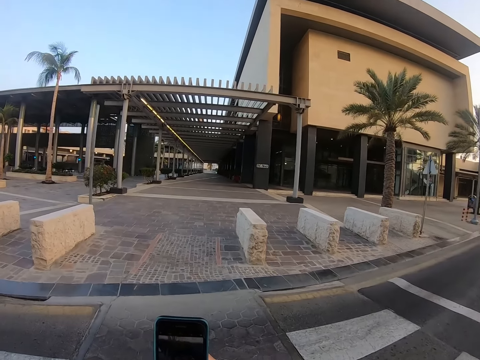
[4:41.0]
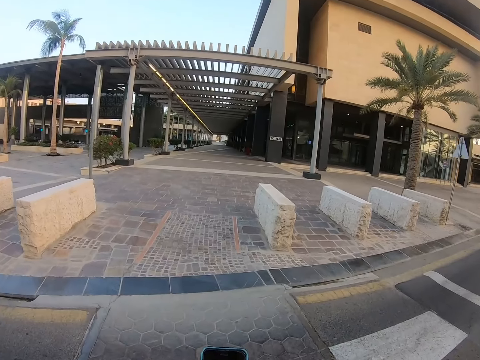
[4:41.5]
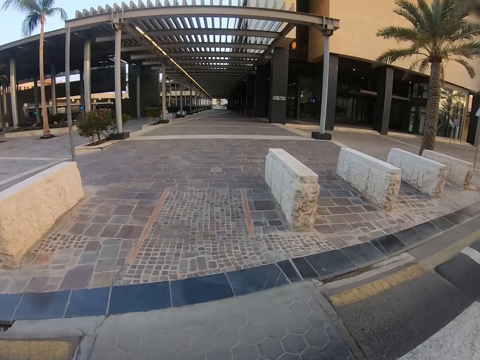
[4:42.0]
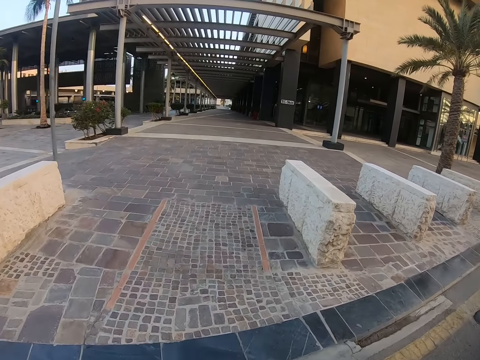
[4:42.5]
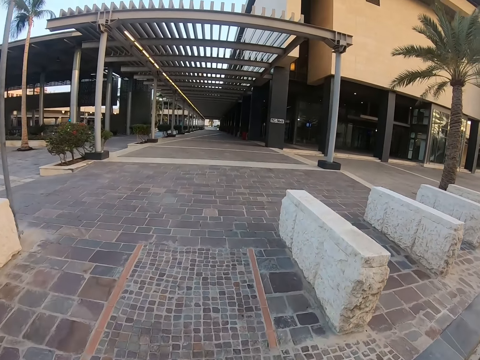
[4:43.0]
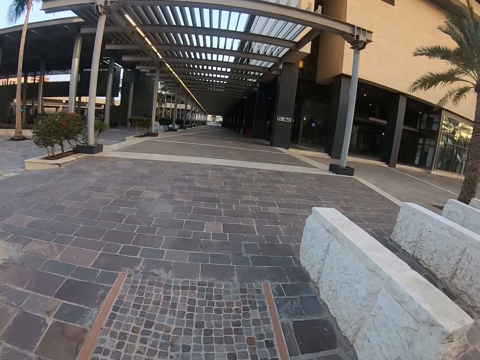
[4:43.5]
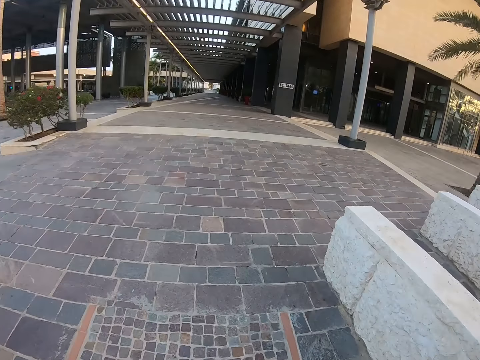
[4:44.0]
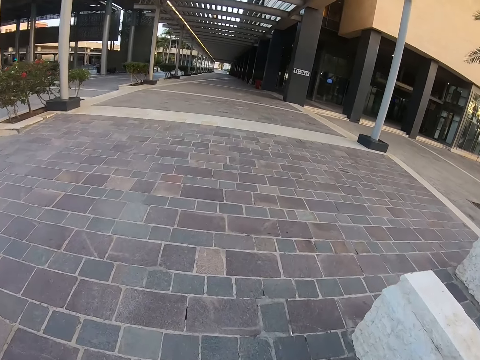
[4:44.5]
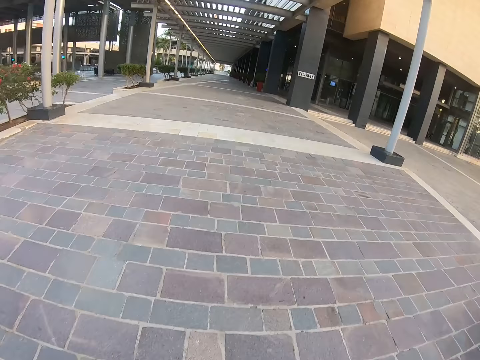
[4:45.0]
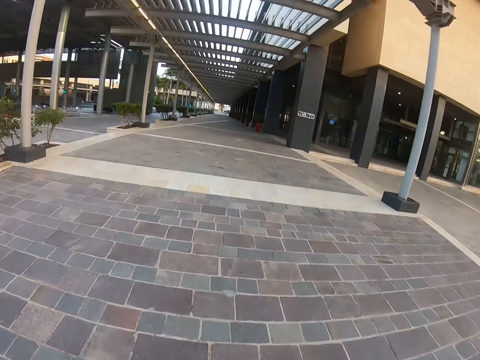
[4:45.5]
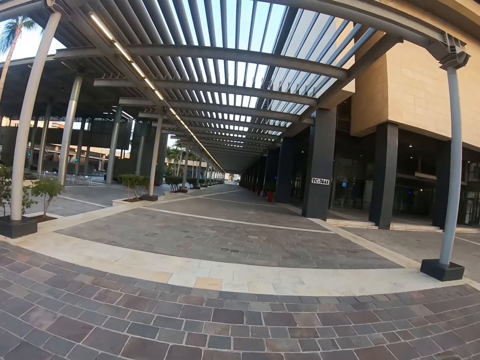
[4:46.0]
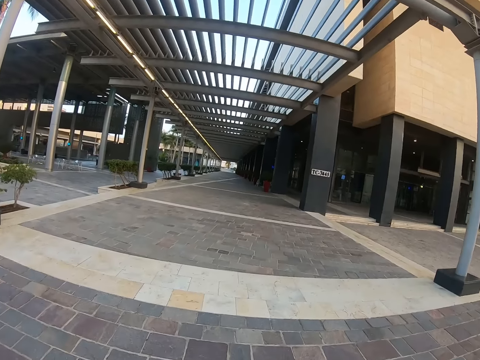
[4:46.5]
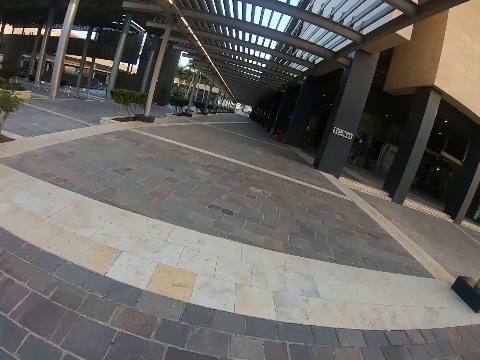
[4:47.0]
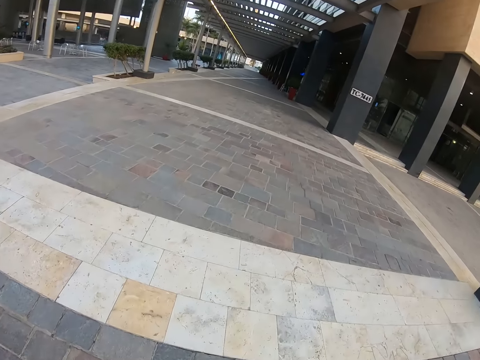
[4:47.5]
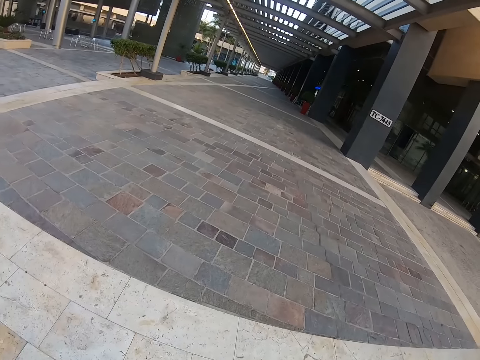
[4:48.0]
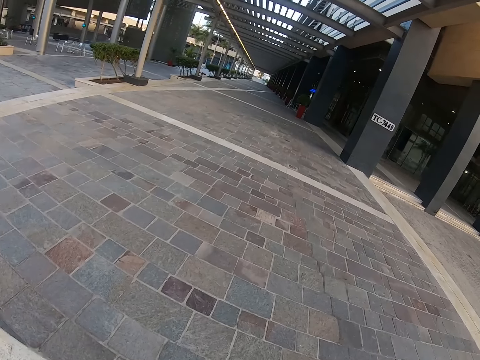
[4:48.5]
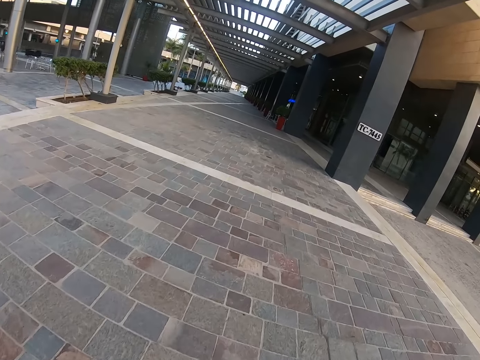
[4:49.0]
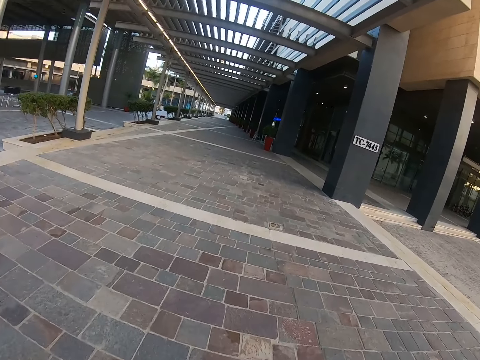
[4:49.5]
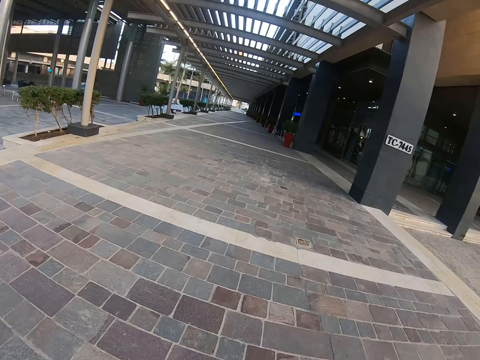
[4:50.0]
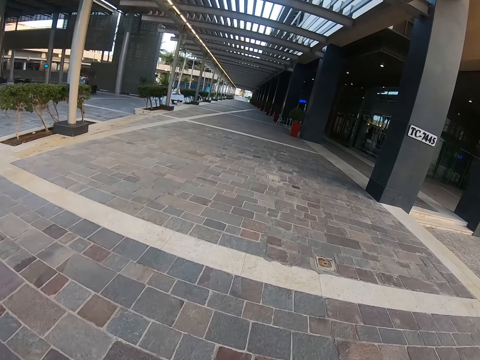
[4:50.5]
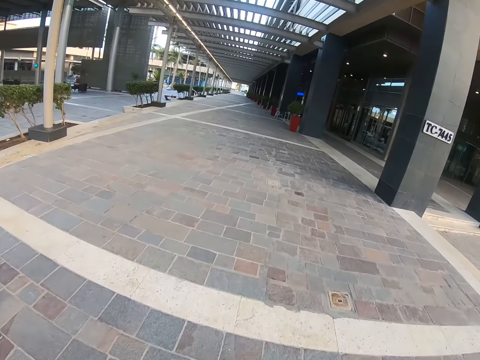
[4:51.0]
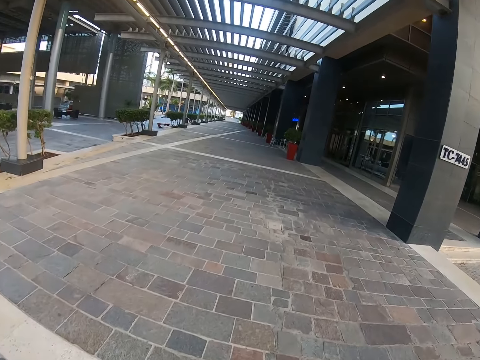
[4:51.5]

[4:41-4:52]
The camera wearer walks down the streets. They walk in the pavements. They walk in the building.

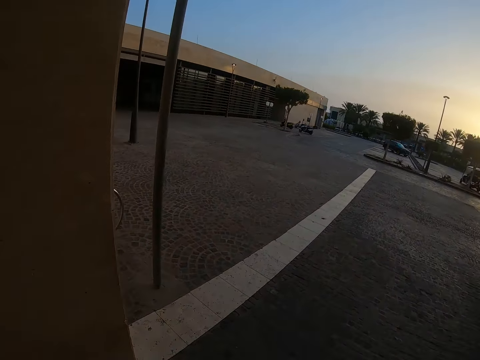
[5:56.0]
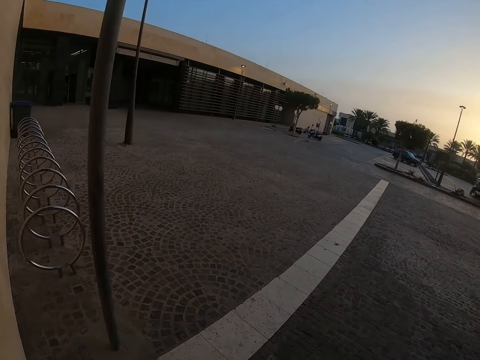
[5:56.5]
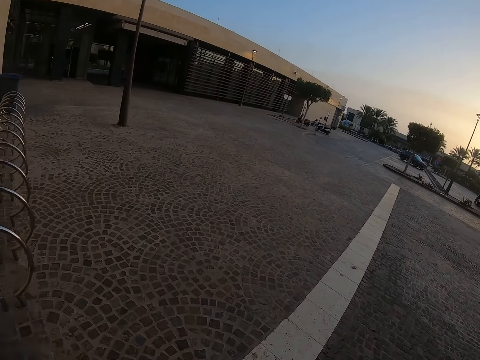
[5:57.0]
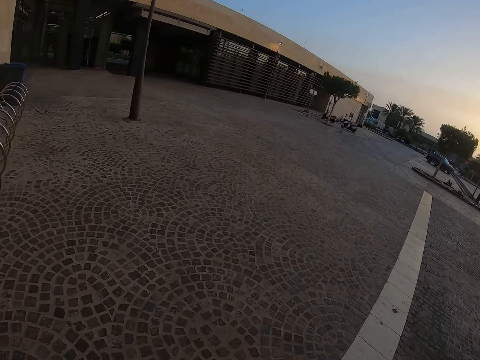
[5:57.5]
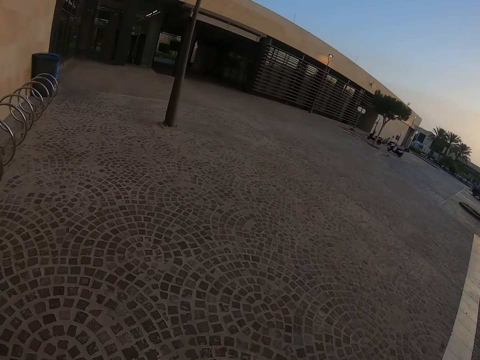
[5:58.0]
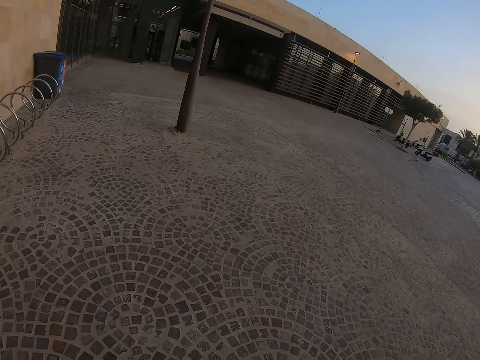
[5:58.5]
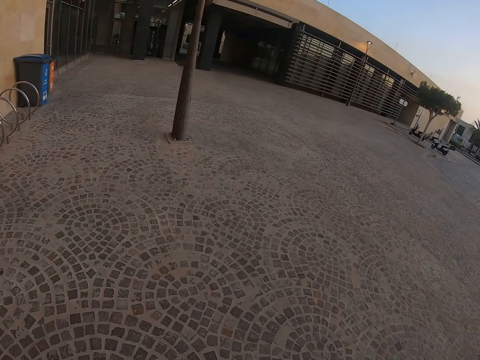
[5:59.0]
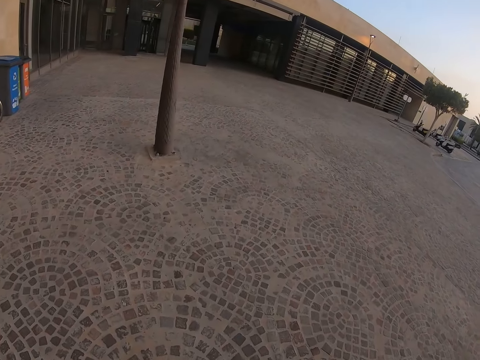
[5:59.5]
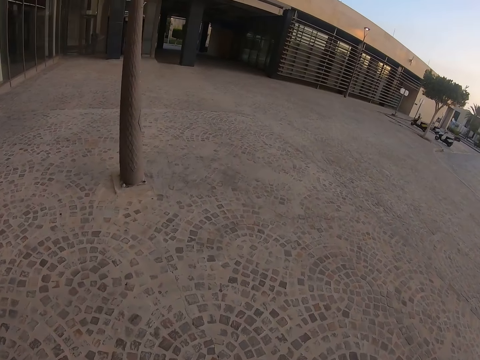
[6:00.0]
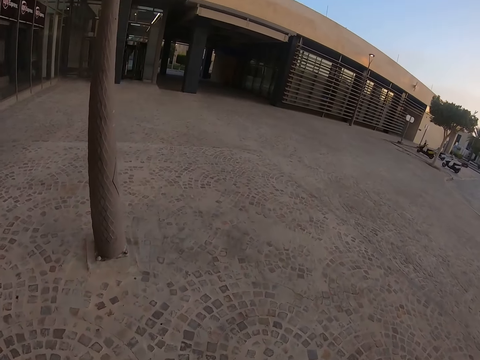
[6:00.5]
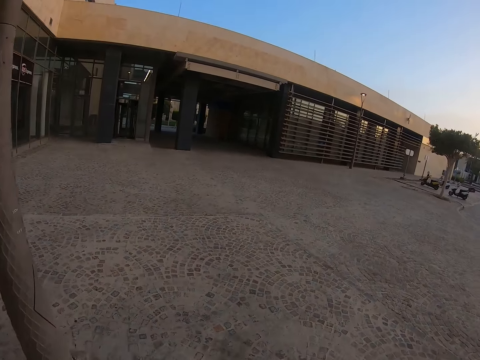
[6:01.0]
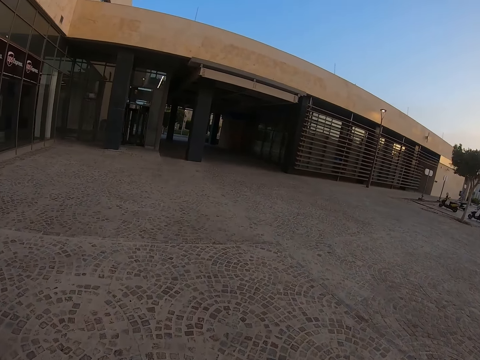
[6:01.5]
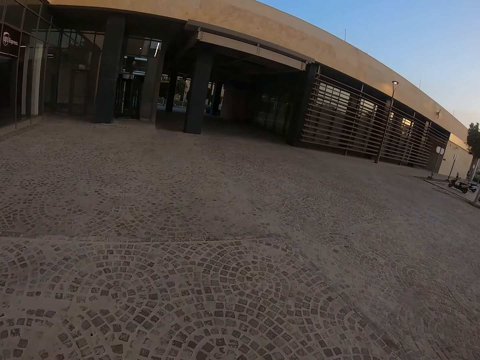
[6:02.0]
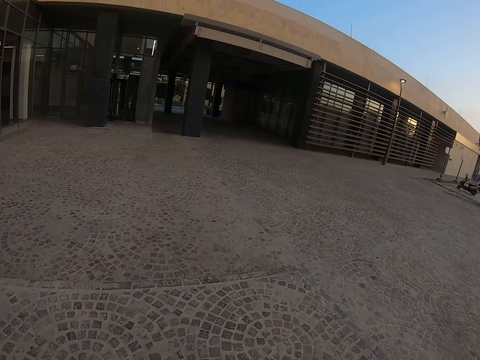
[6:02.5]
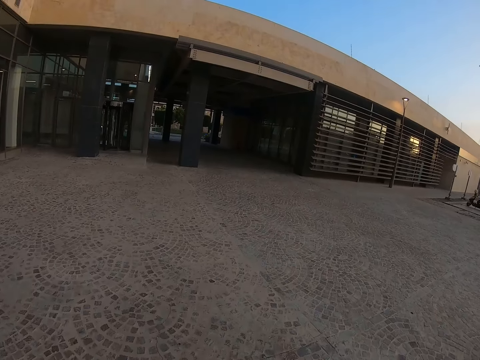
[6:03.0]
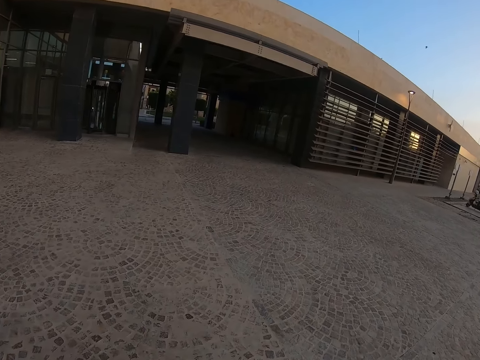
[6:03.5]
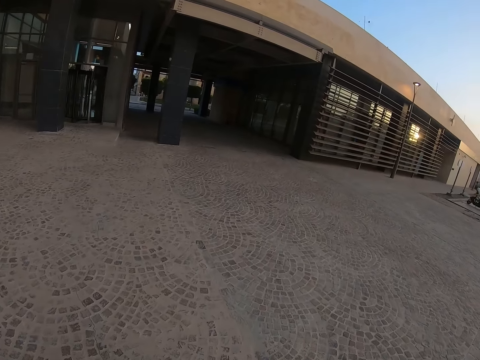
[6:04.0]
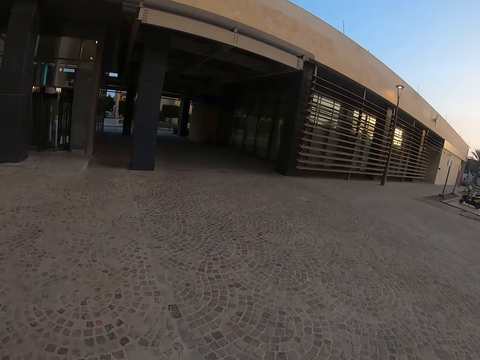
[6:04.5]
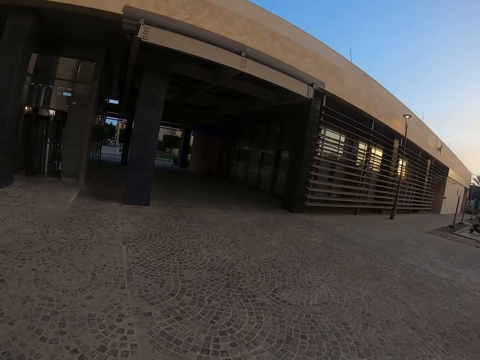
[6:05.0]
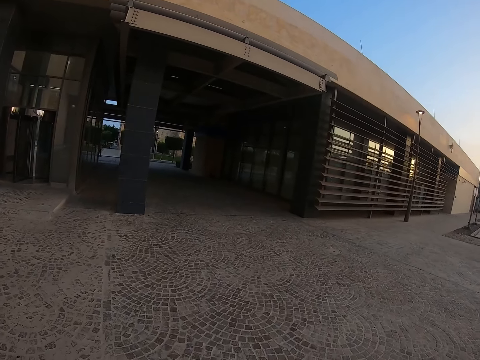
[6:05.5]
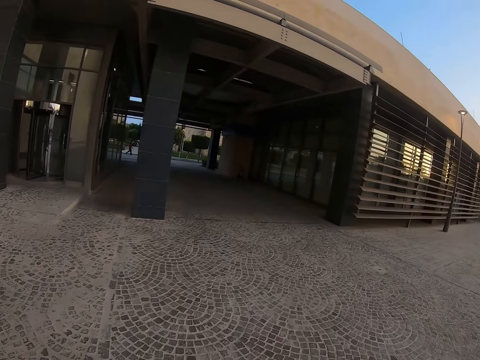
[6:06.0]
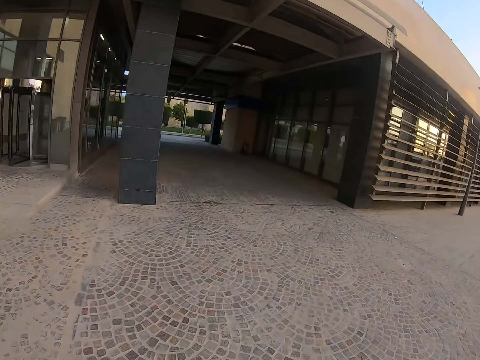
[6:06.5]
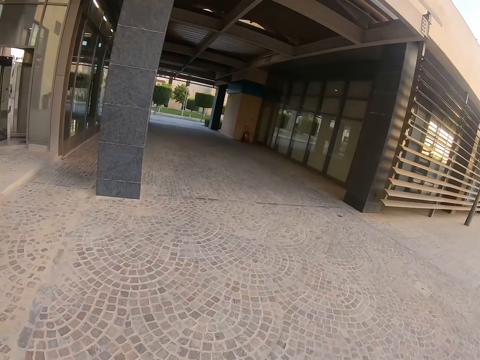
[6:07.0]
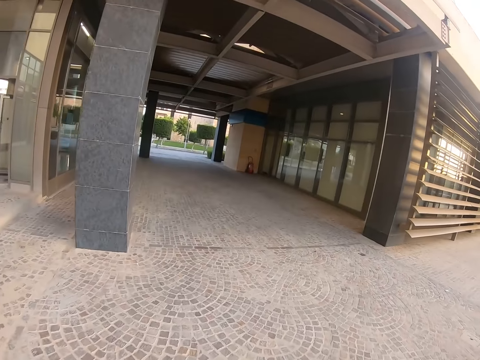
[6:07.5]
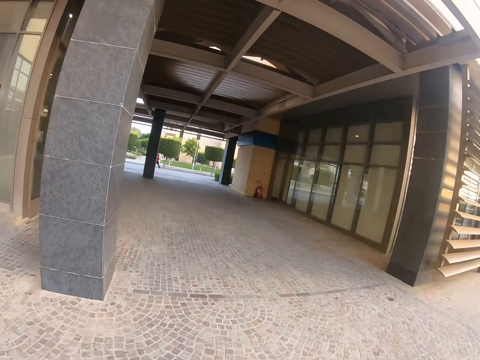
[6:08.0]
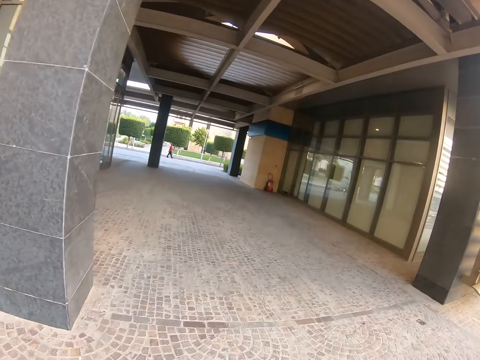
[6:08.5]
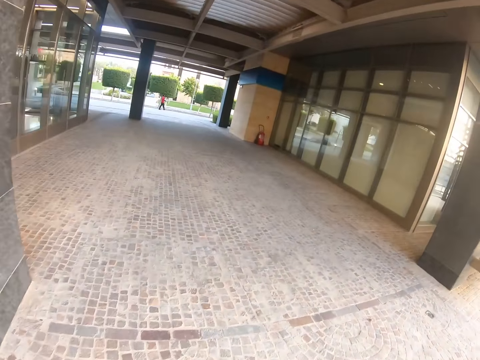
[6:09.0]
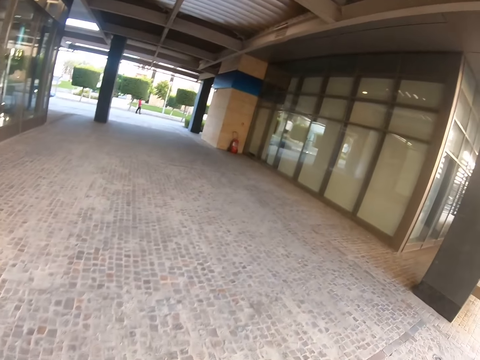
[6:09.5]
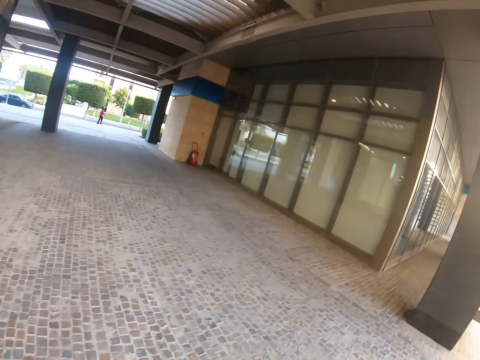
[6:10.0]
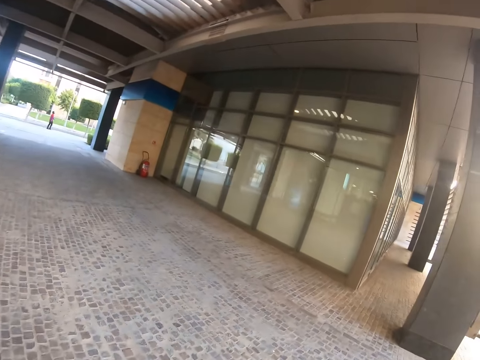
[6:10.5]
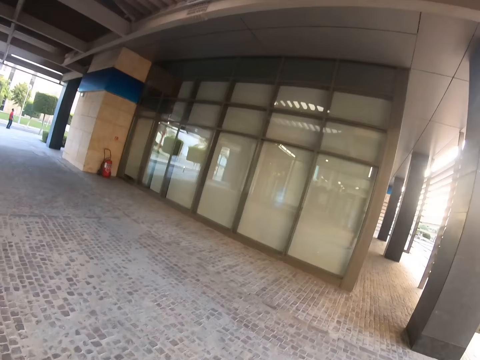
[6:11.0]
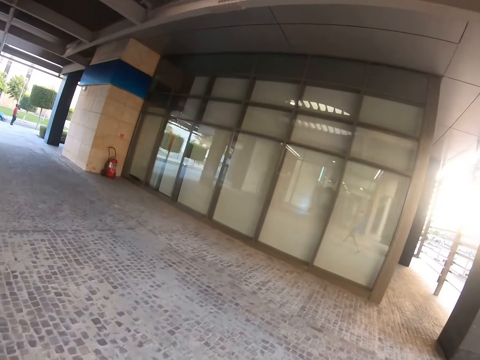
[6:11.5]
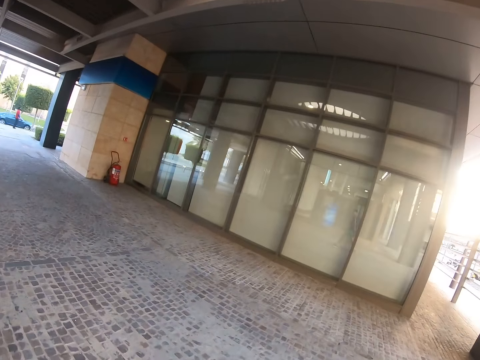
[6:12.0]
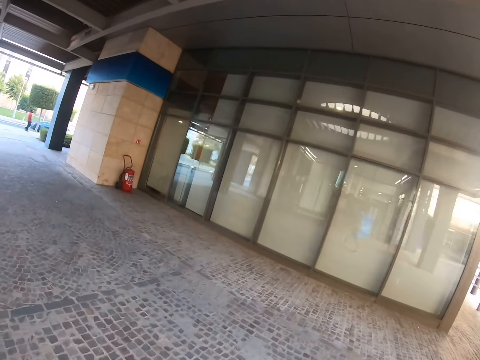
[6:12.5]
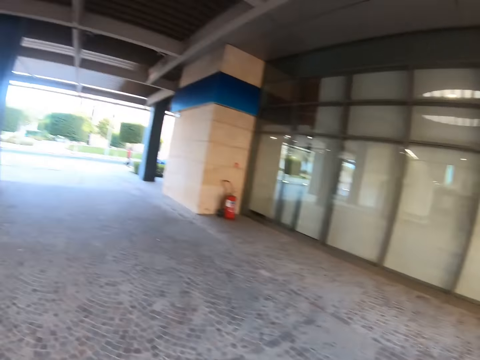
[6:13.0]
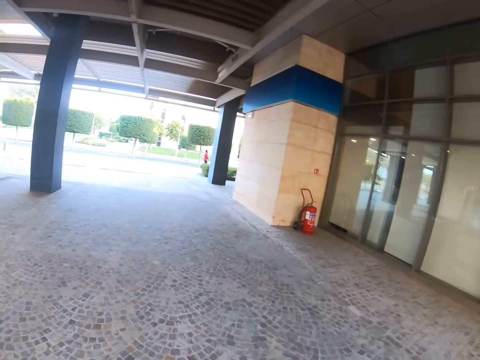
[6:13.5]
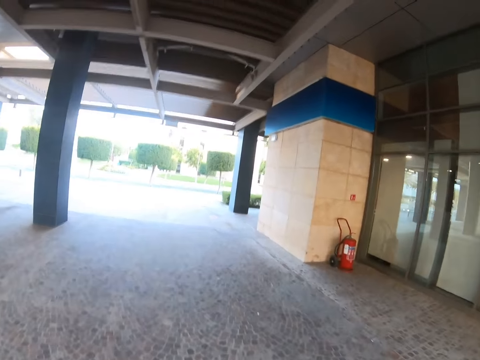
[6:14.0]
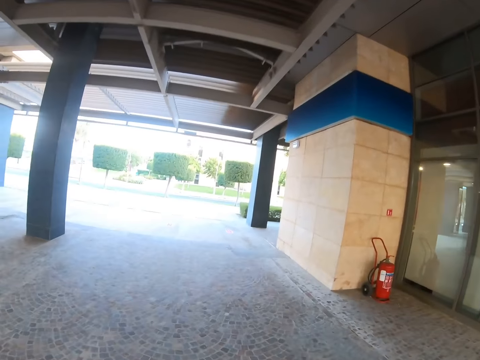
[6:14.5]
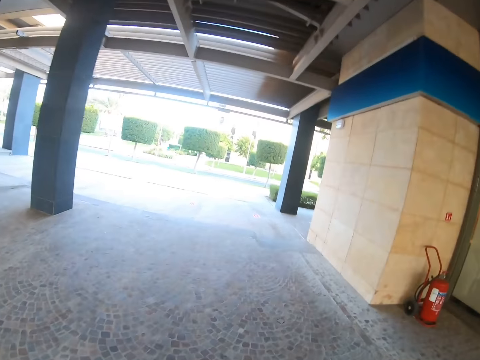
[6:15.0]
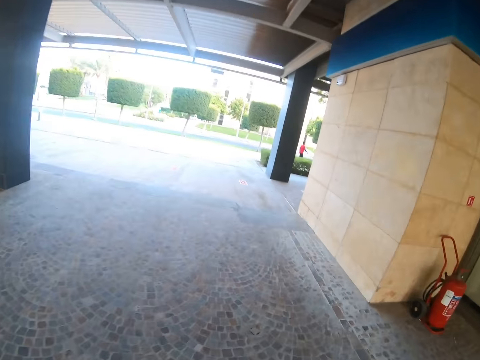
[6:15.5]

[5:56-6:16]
The camera wearer walks in the compound. They walk on the pavement. They walk across the house.
